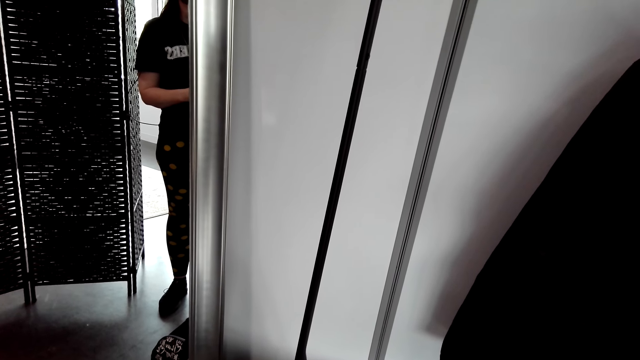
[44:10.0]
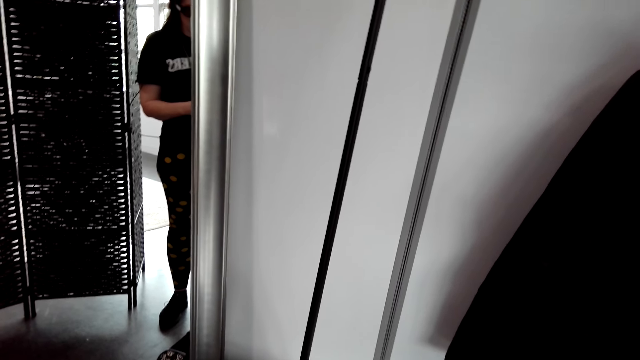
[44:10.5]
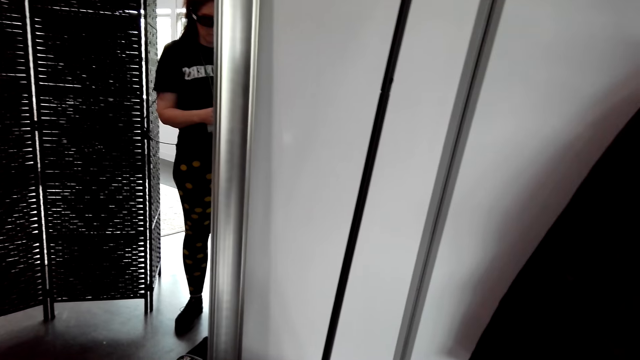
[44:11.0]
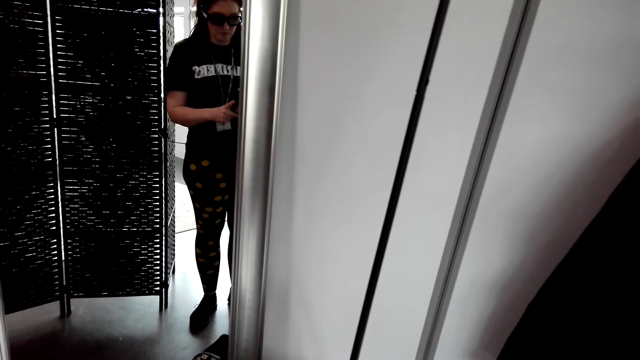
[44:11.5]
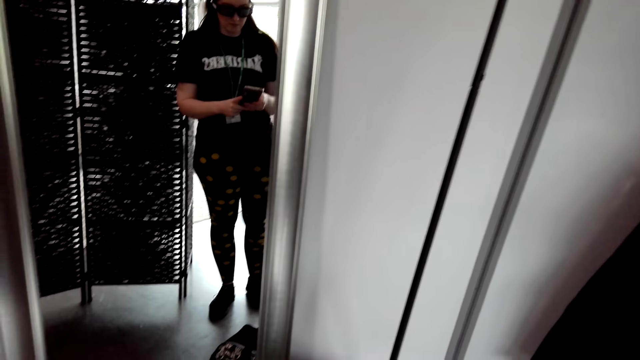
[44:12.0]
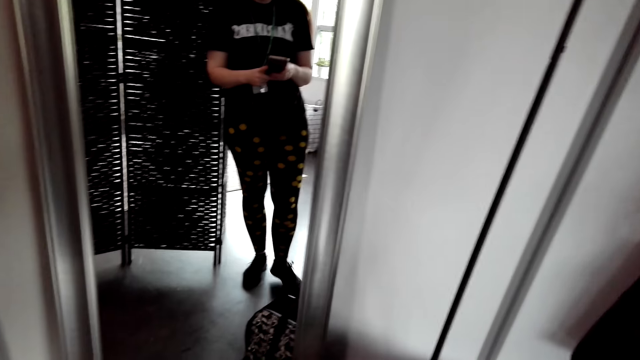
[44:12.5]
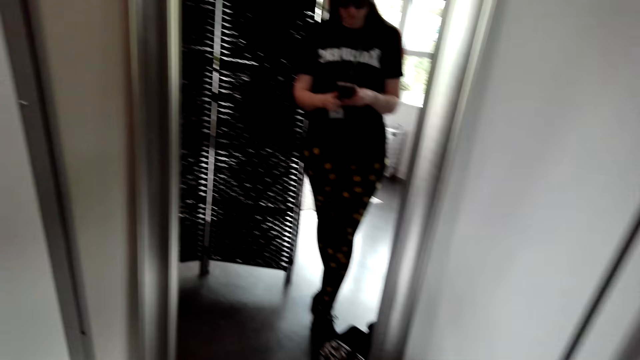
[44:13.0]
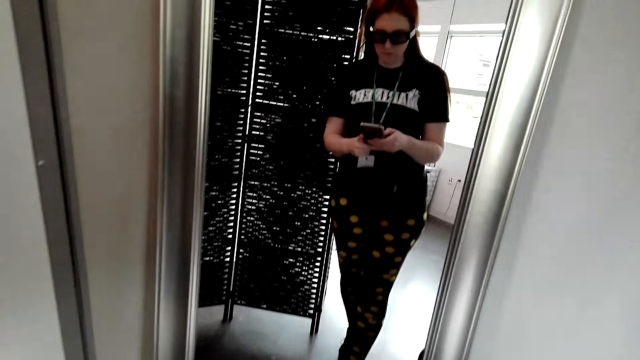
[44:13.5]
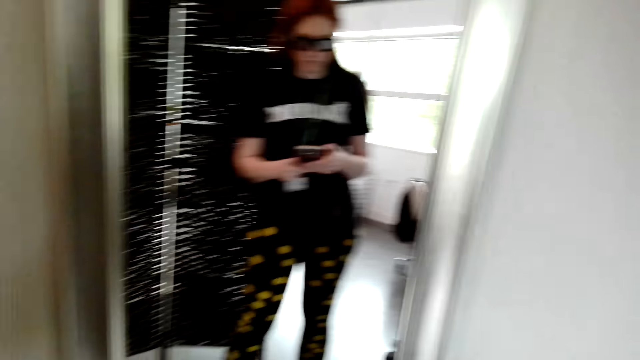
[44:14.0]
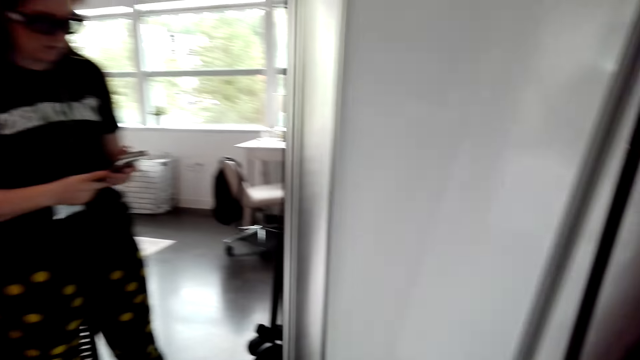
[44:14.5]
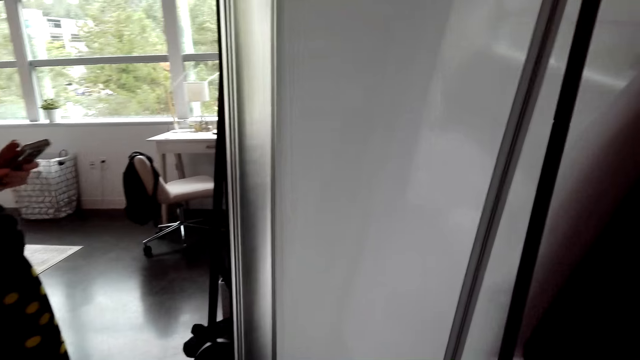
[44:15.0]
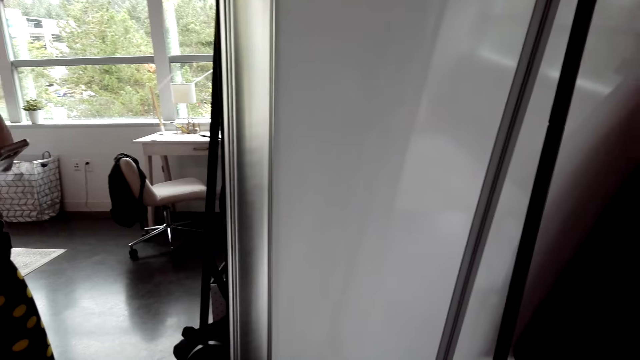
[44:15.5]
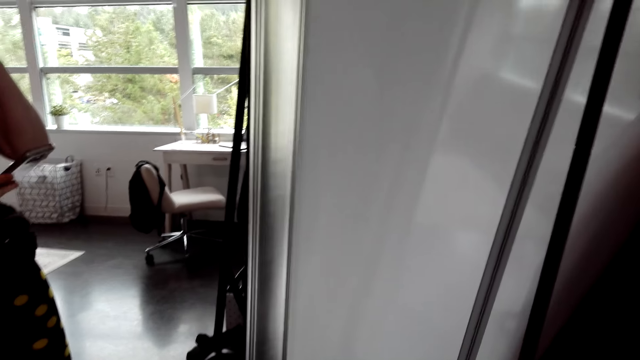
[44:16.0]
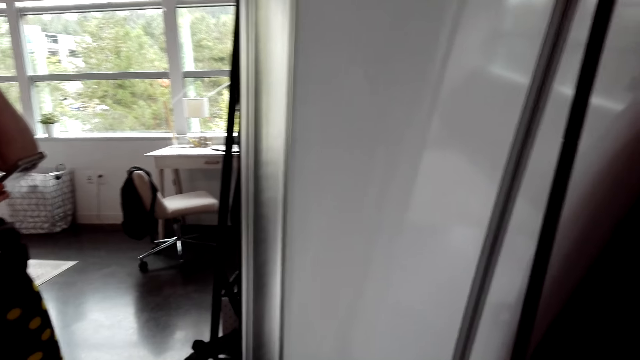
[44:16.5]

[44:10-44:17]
The camera wearer looks around the house.

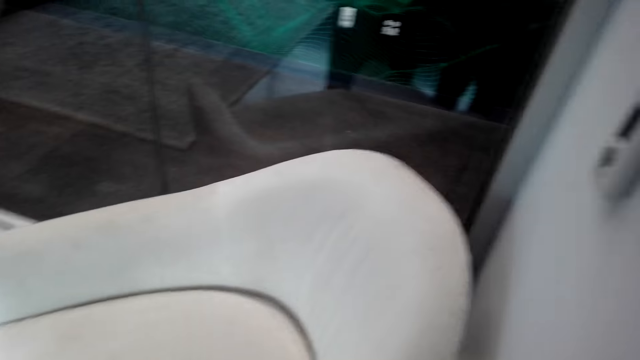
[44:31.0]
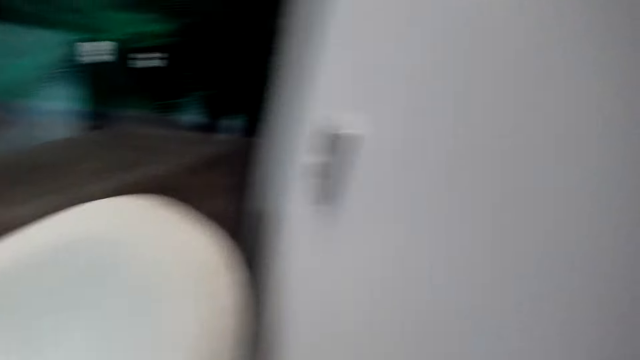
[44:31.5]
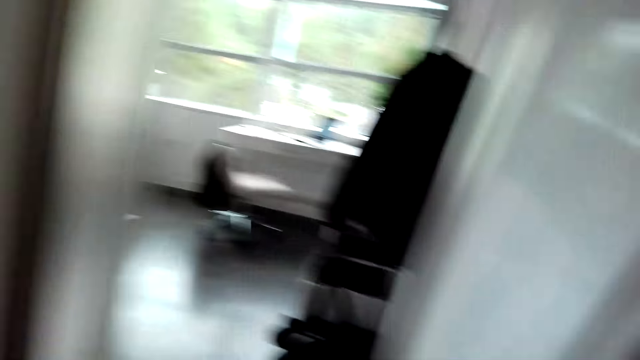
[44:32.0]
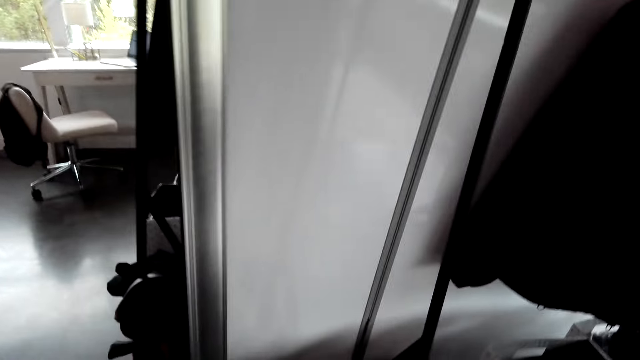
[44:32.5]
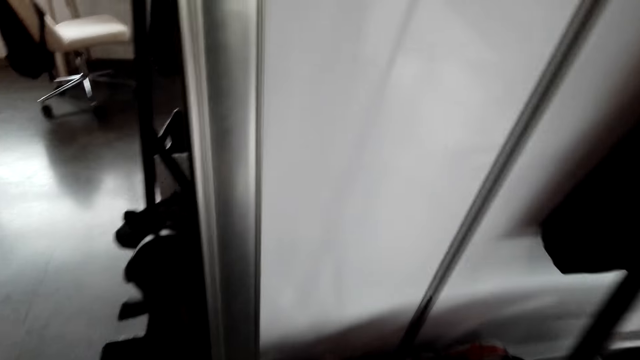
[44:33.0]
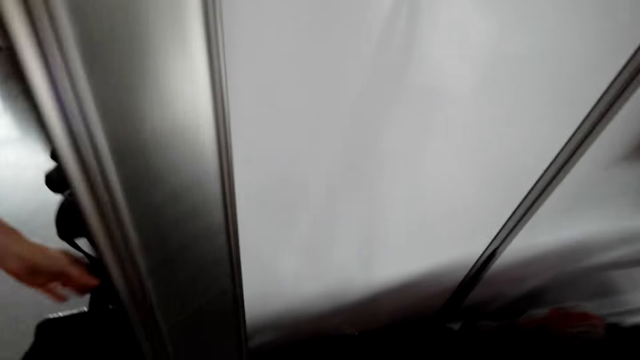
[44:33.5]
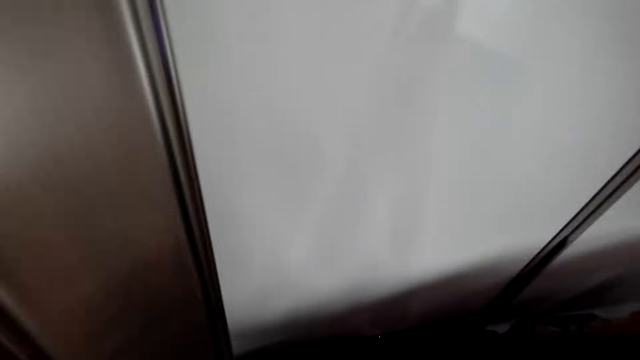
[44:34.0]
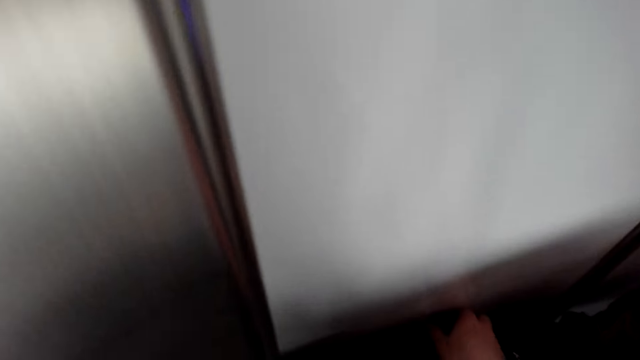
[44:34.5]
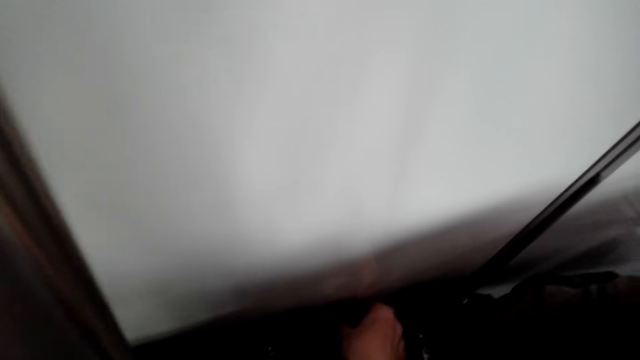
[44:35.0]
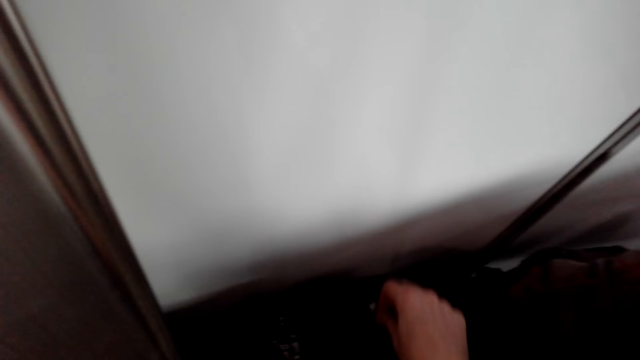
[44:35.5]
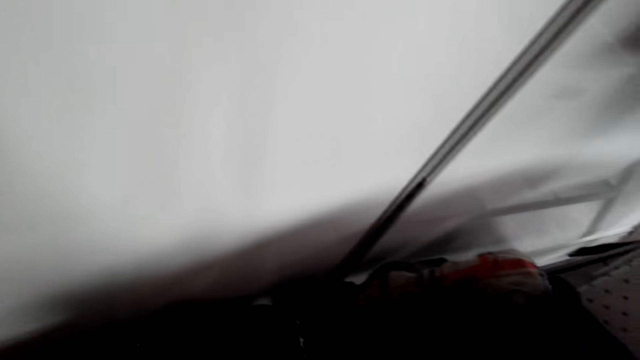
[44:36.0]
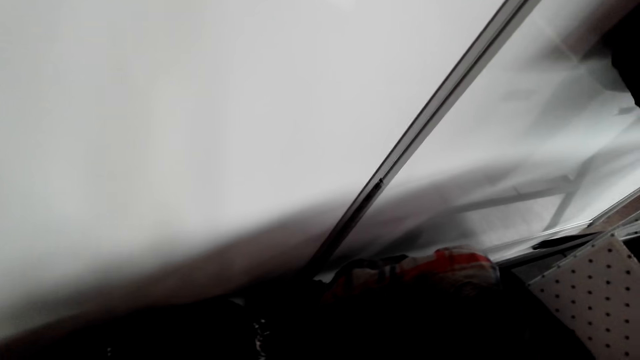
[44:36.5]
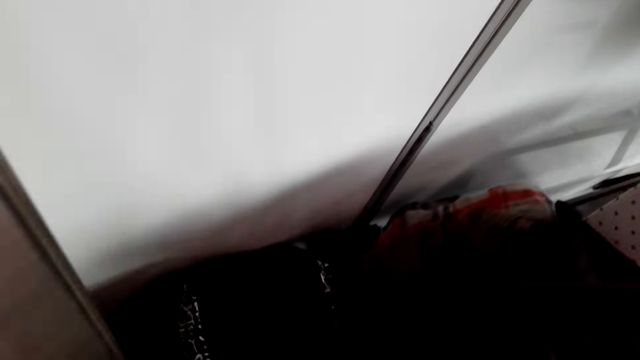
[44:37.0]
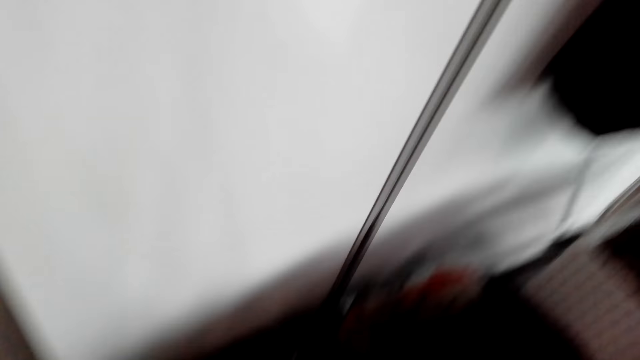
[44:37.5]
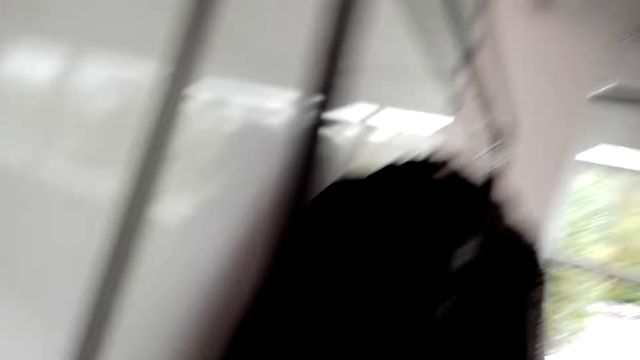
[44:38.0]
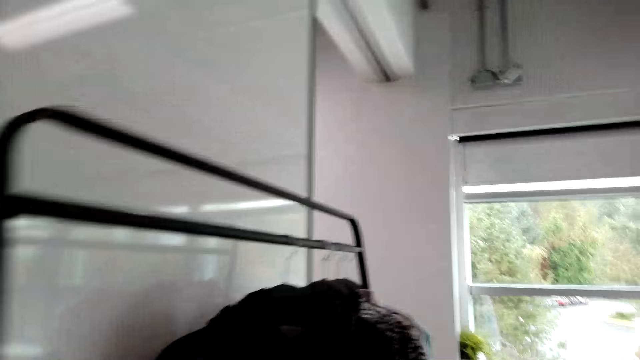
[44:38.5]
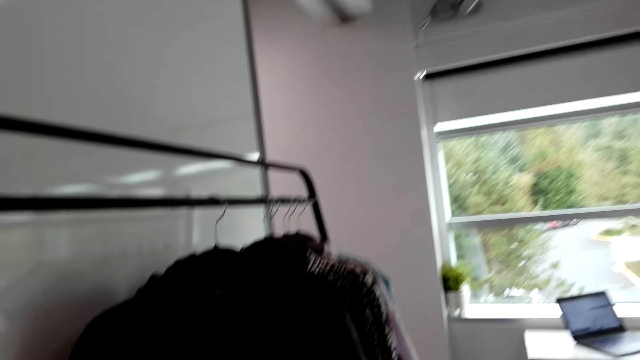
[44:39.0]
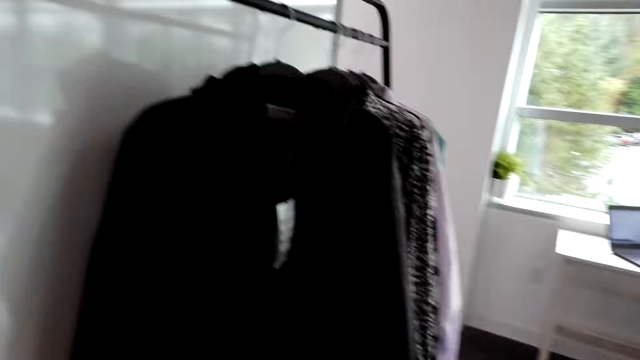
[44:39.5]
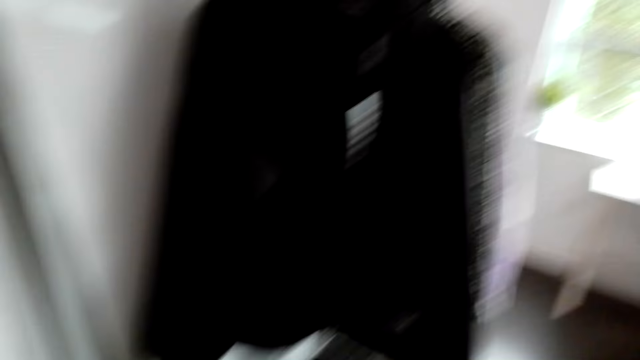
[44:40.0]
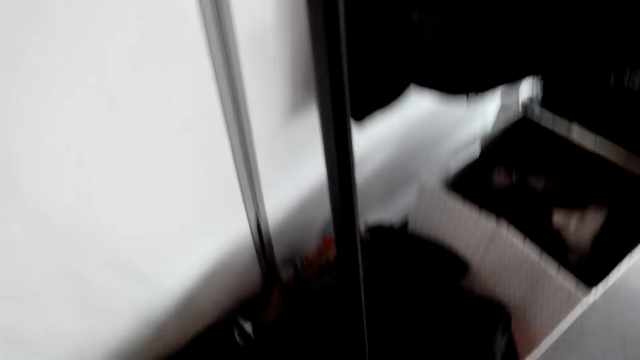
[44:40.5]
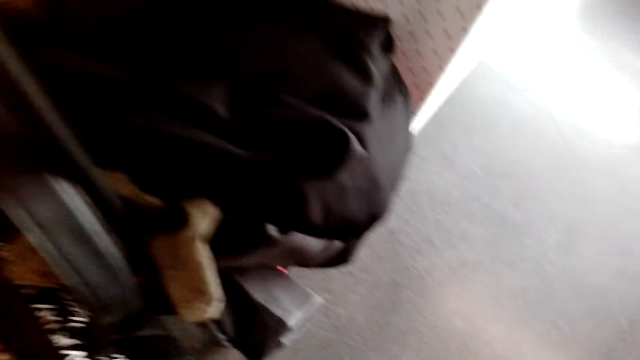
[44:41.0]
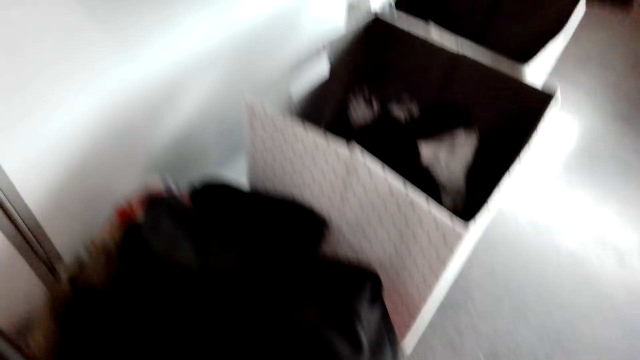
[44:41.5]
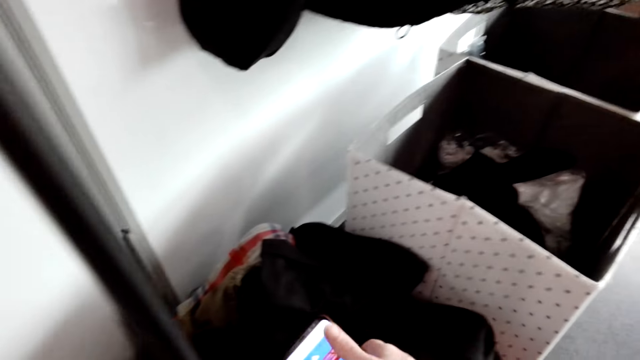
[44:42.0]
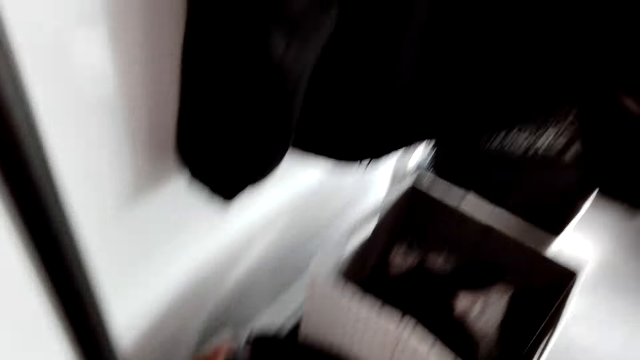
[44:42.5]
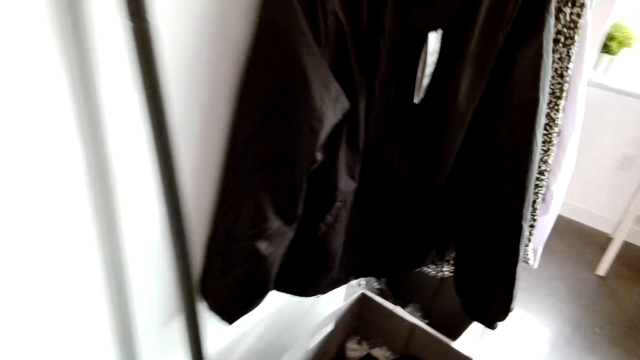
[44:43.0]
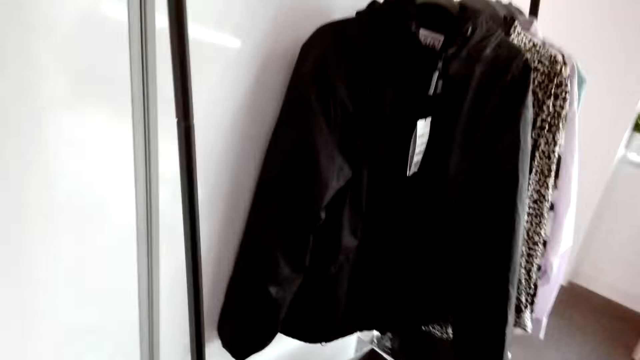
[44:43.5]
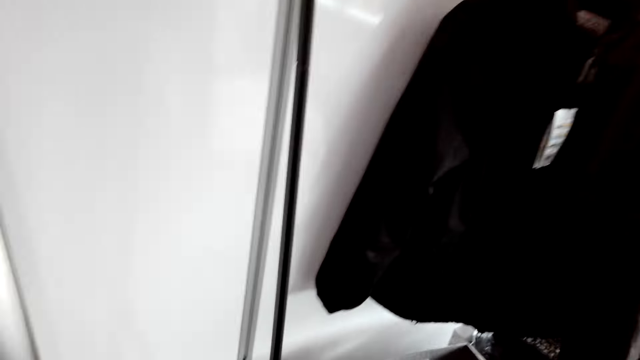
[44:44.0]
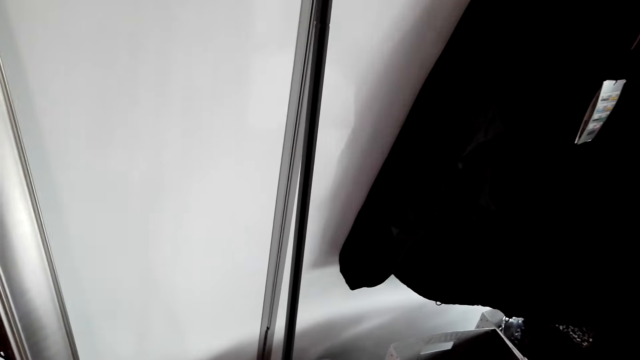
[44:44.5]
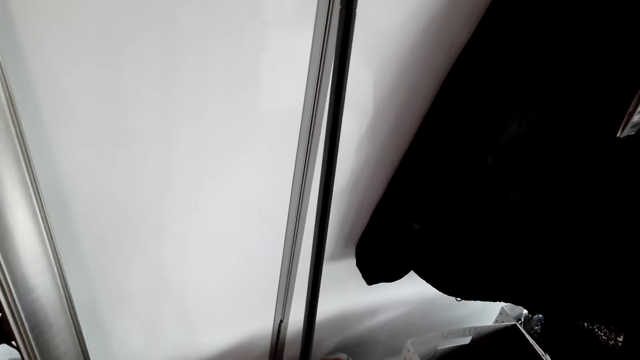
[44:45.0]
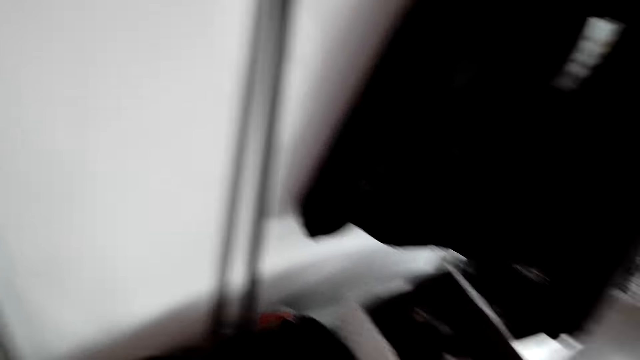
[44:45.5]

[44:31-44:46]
The camera wearer converses with a man. They bend down forward. They open a bag on the floor. They put their phone on the bag.
